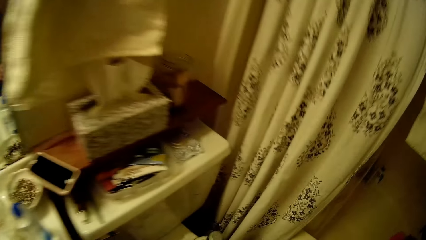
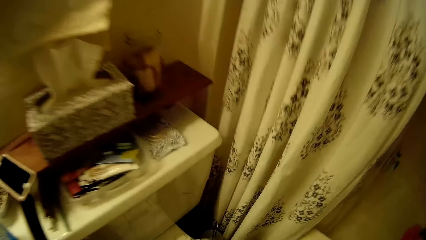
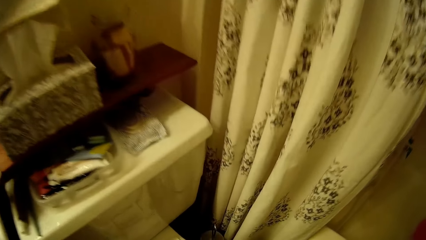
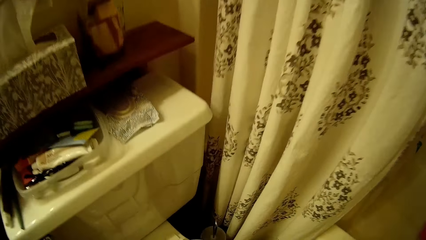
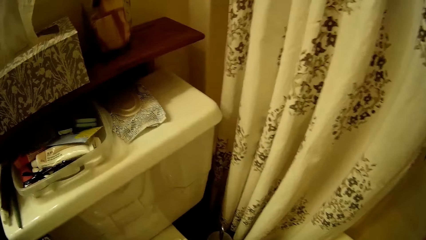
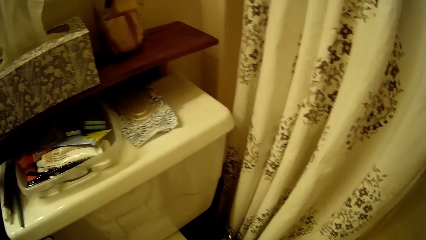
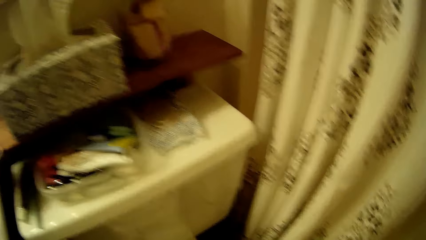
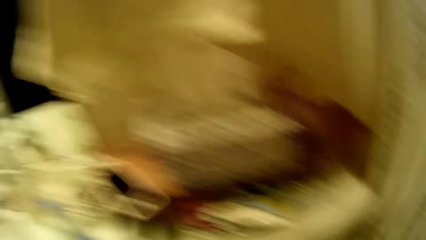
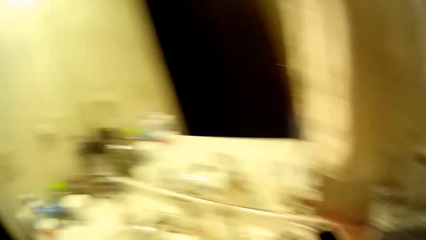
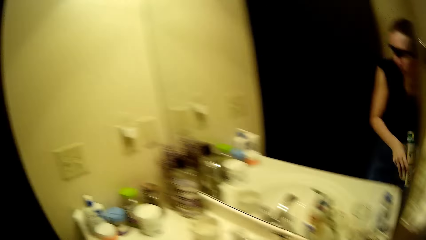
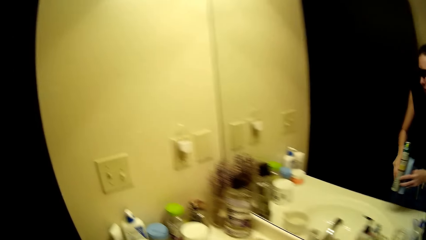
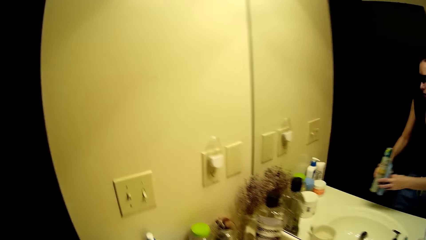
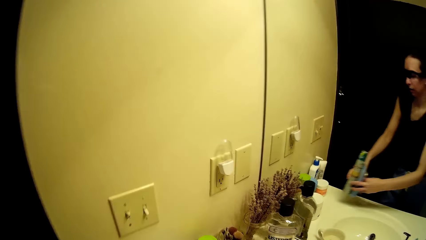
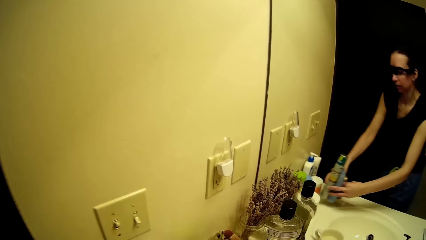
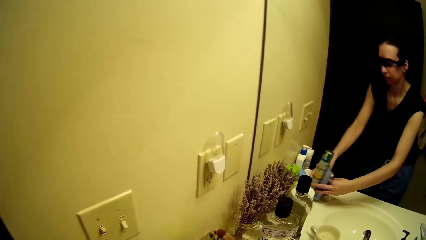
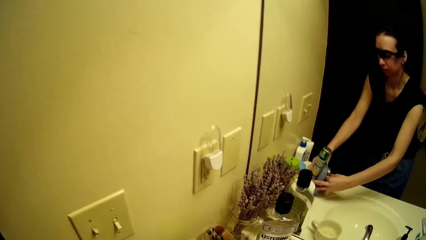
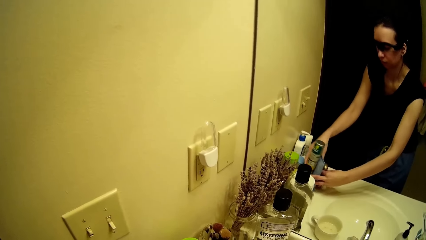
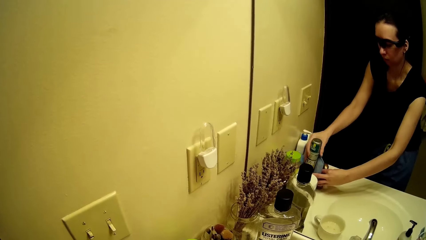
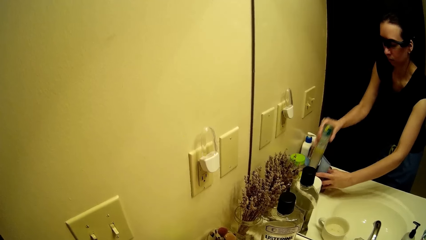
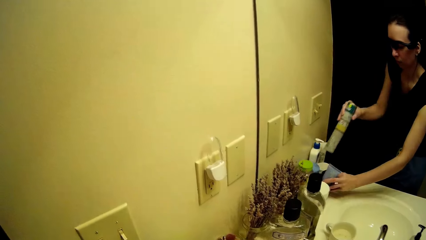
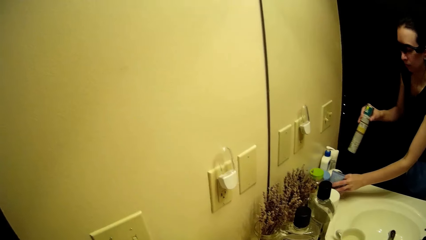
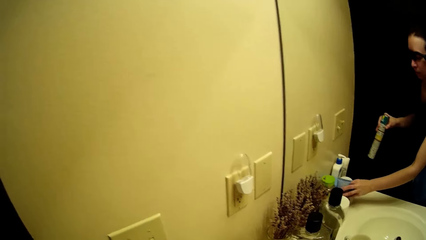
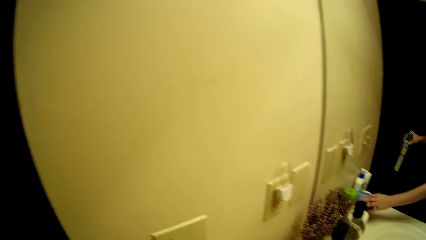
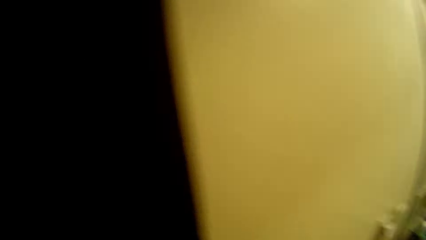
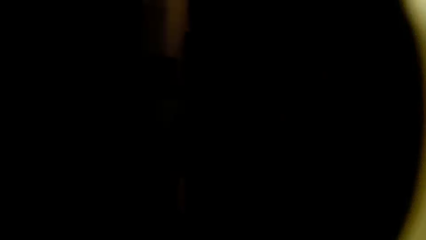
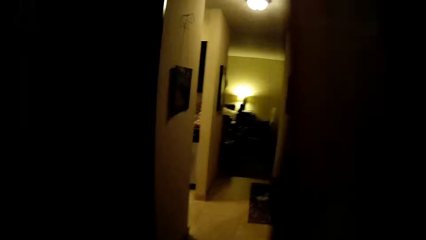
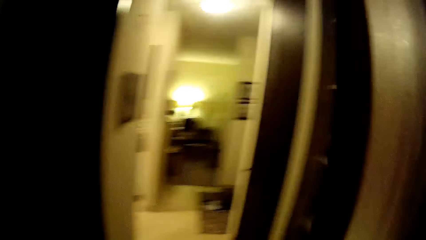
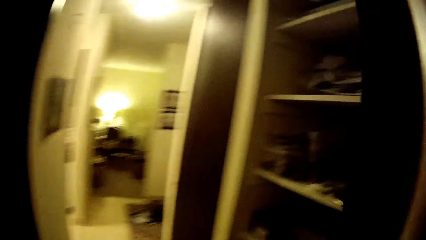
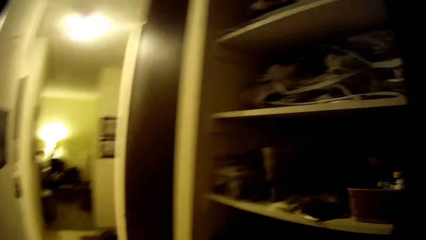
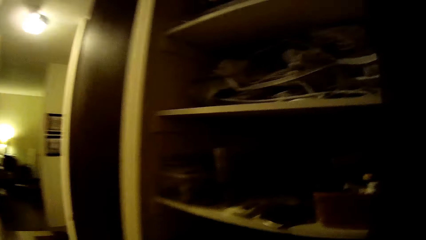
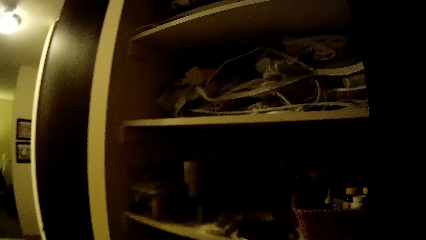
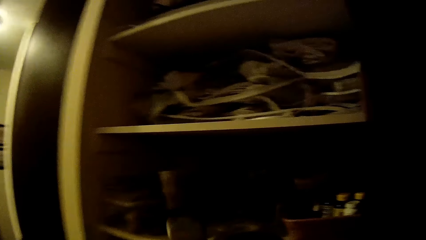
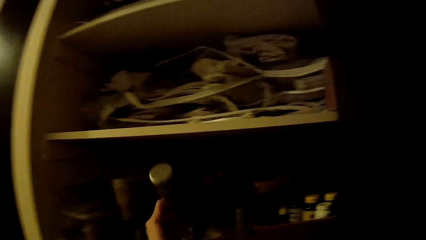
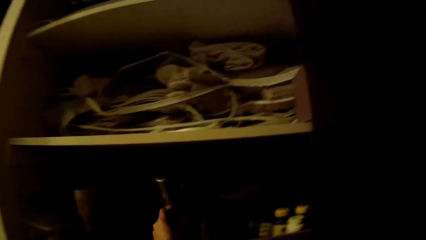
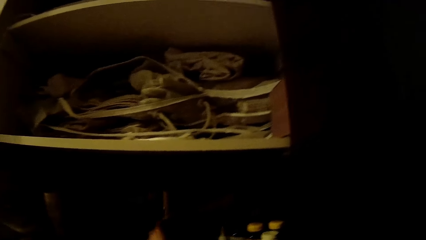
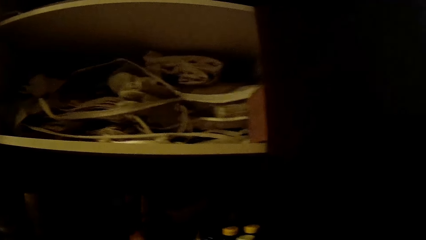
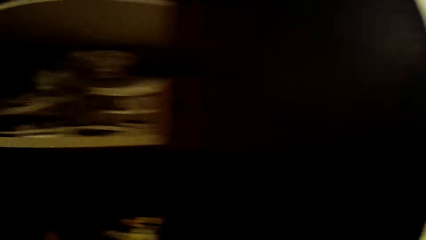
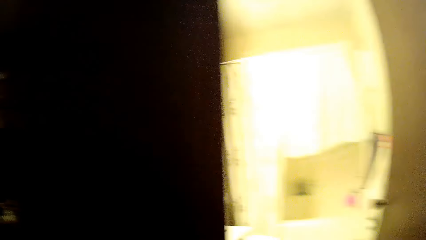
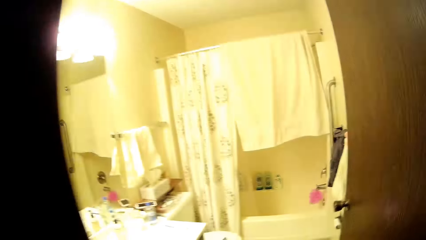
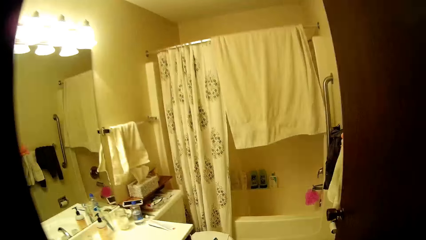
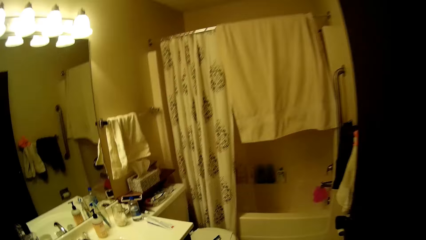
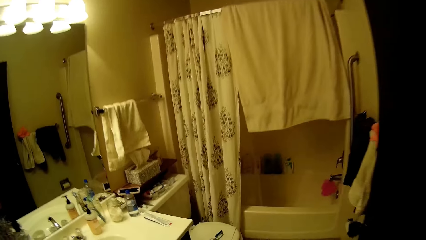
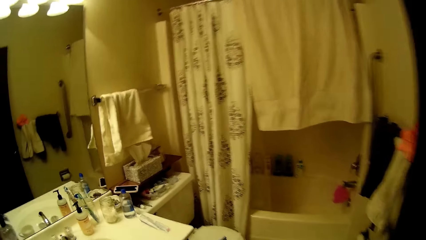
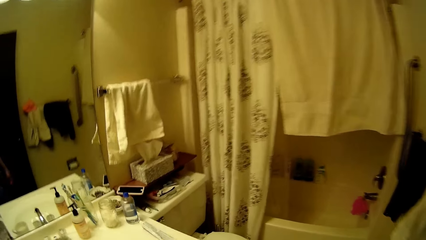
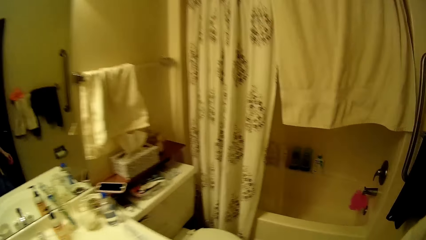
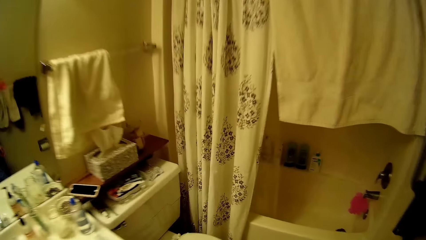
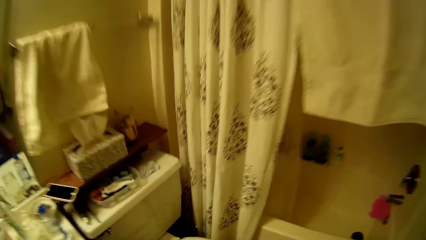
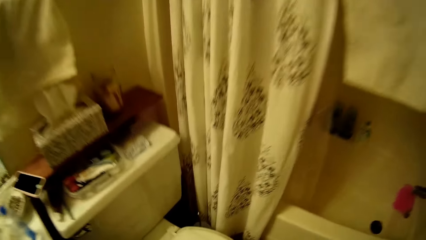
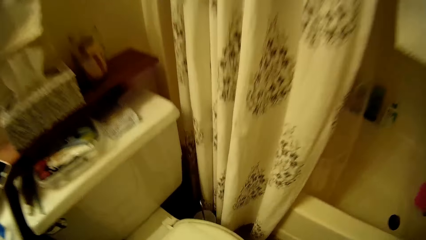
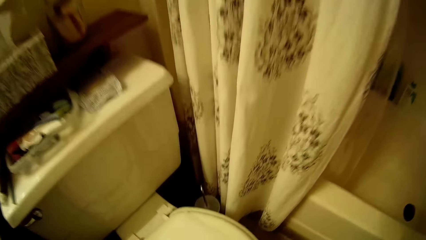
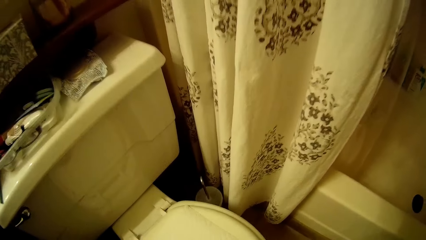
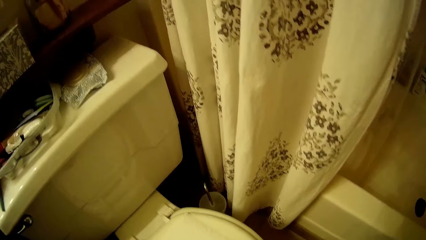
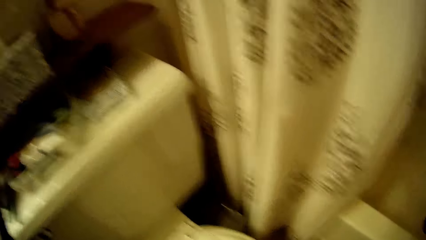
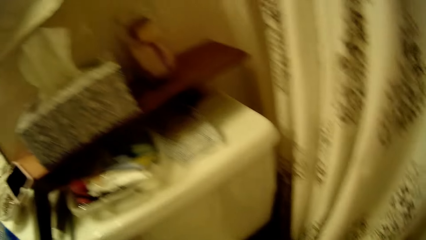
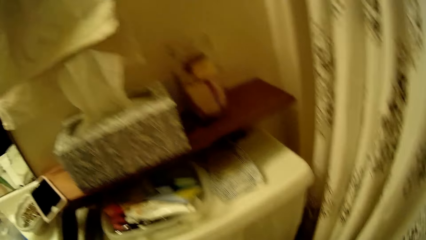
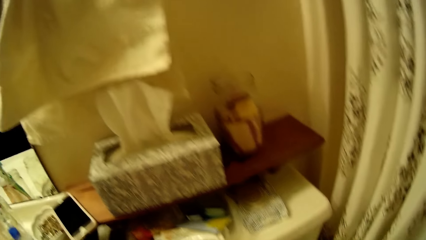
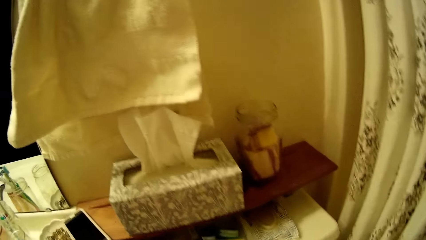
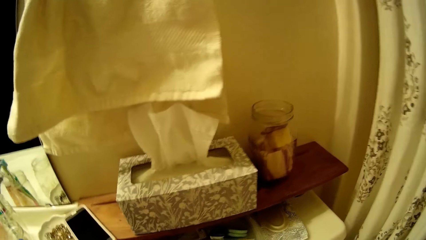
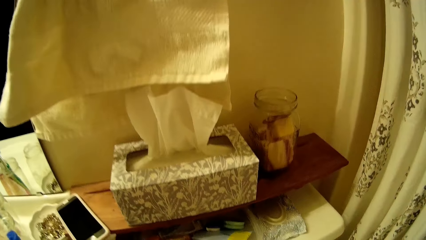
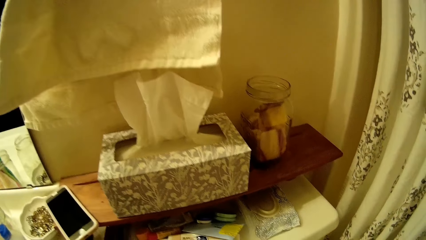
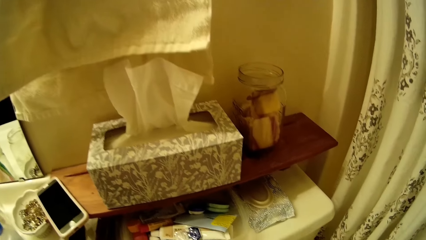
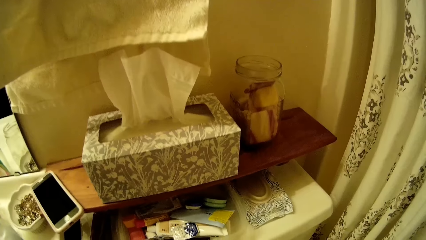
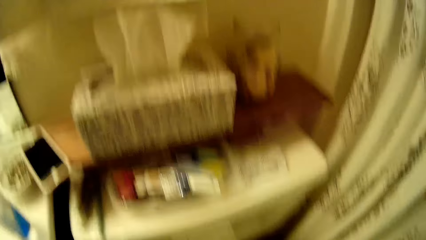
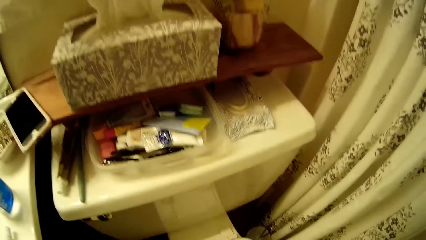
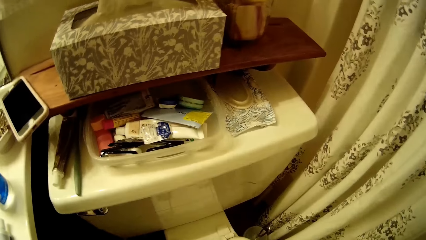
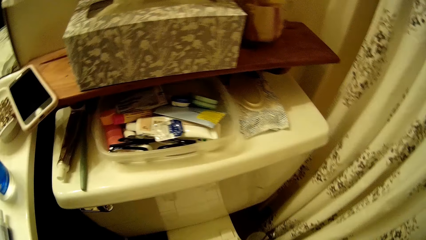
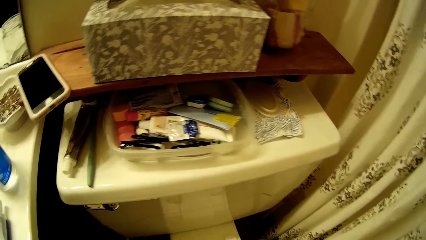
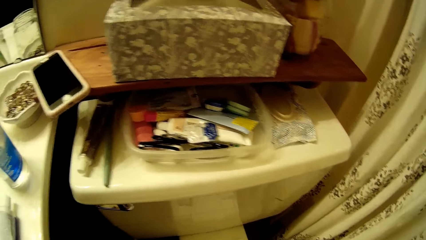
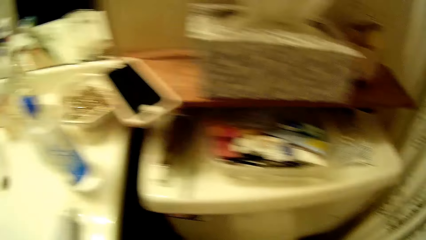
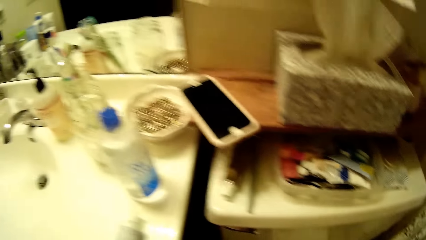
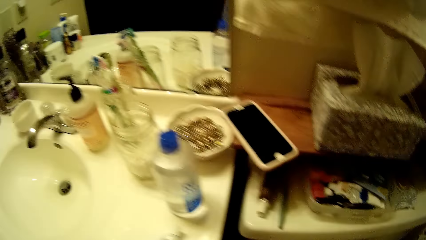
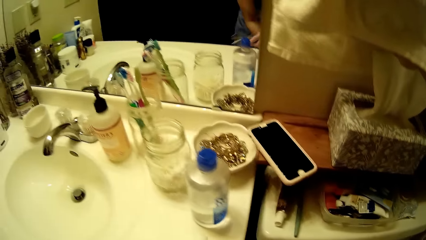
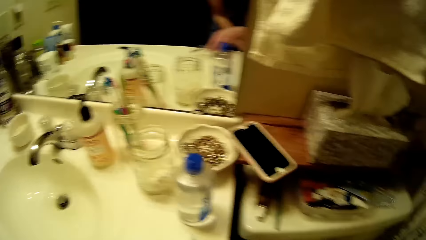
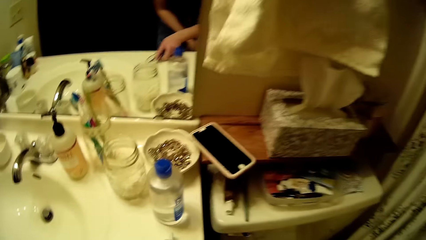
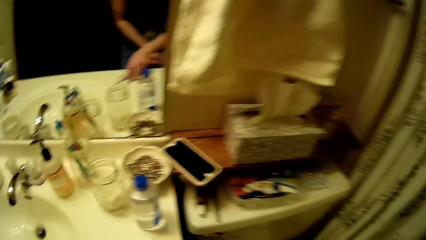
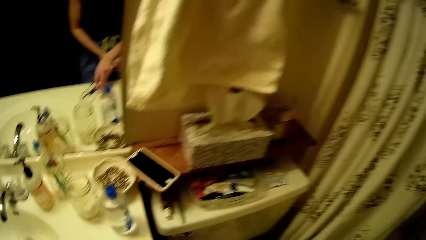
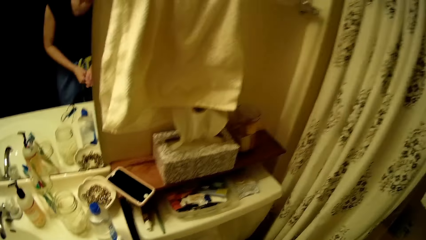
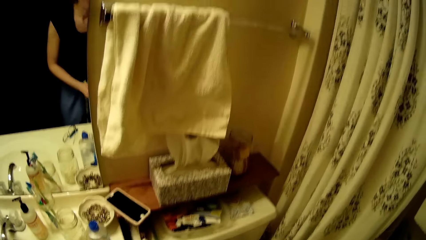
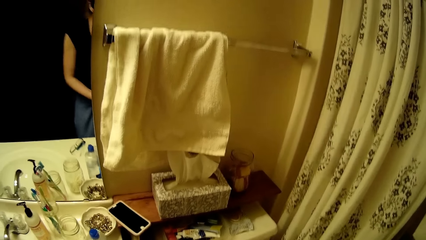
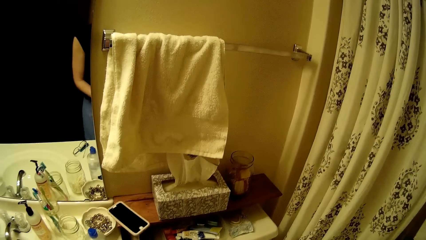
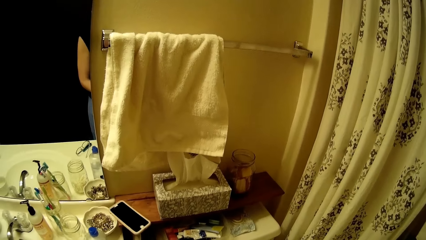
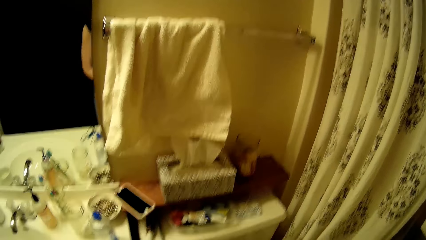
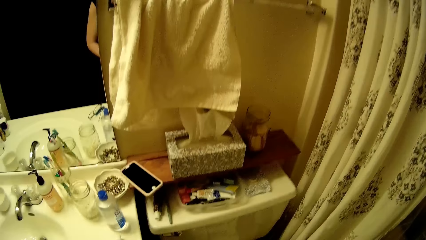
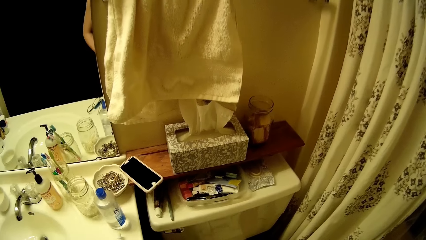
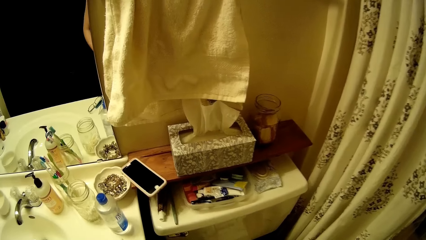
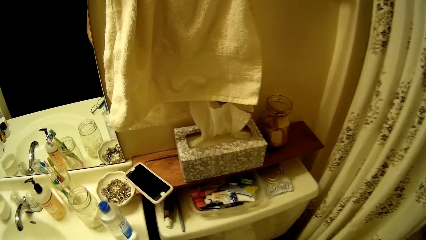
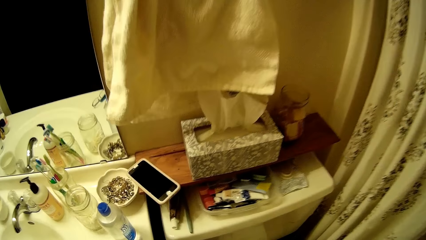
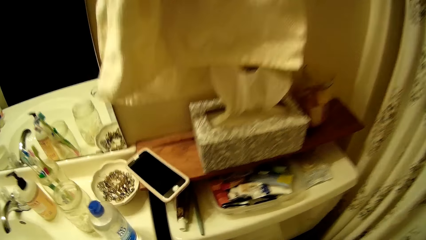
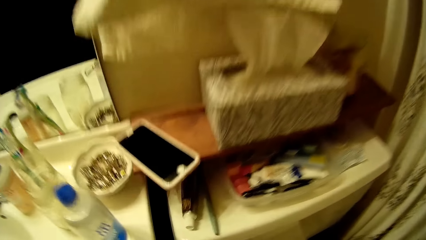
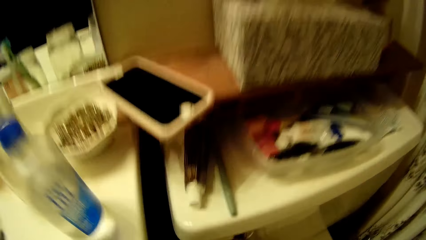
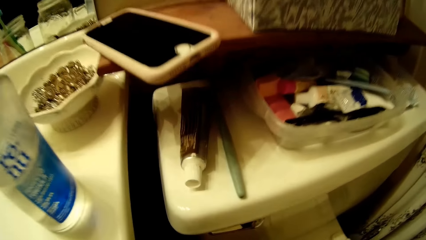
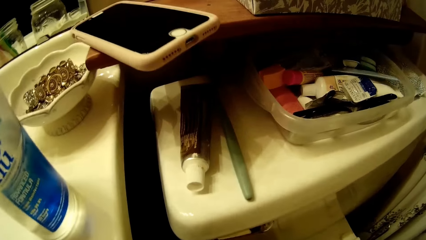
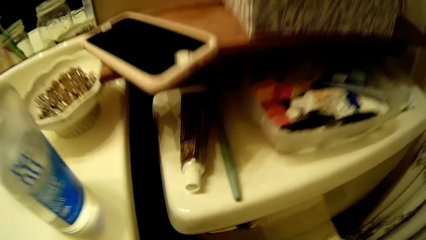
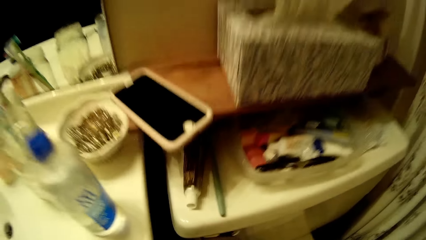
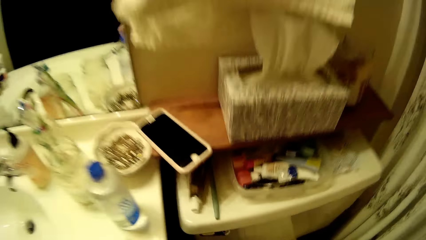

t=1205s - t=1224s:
The camera wearer walks around the room. She drops a container of body spray with two containers of body lotion in her hands on the wash basin. She picks up the container of body spray from the wash basin with her right hand. She walks around the room. She walks into a passage. She drops the container of body spray in a closet in the passage. She walks around the room. She drops eyeglasses or scissors in her right hand on the wash basin. She walks around the room.
